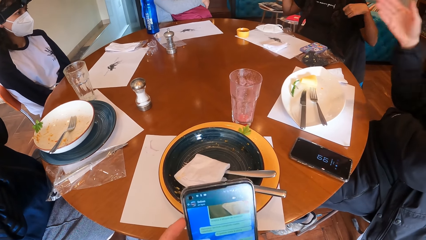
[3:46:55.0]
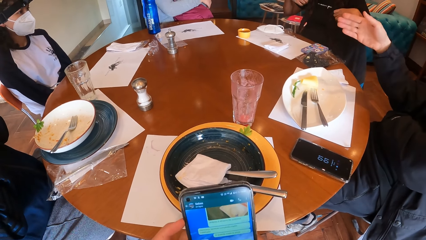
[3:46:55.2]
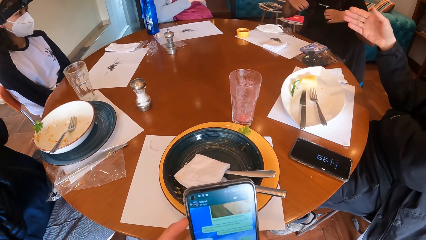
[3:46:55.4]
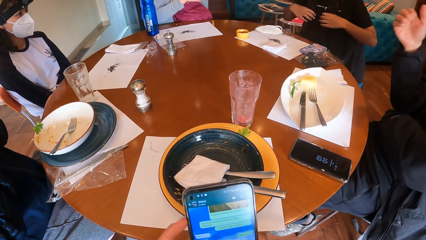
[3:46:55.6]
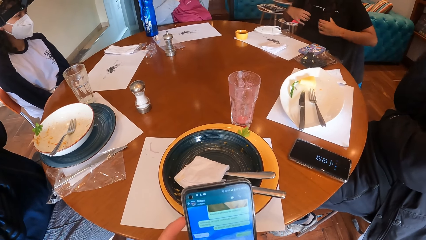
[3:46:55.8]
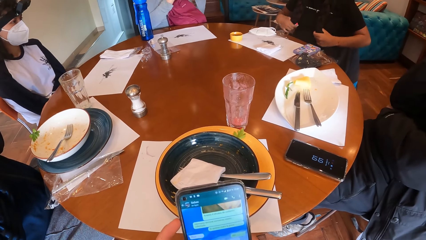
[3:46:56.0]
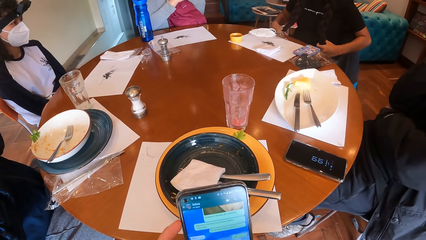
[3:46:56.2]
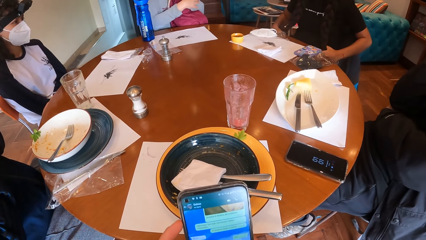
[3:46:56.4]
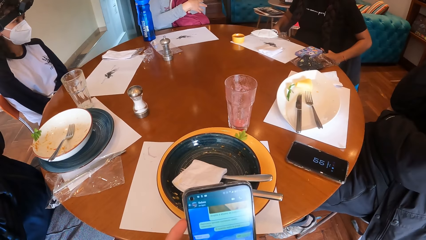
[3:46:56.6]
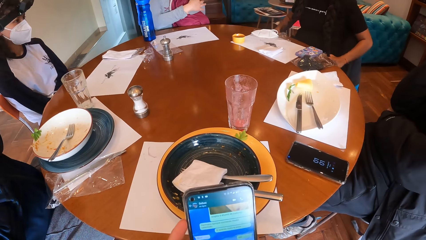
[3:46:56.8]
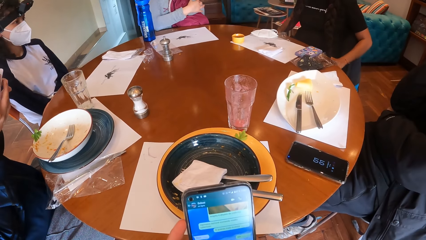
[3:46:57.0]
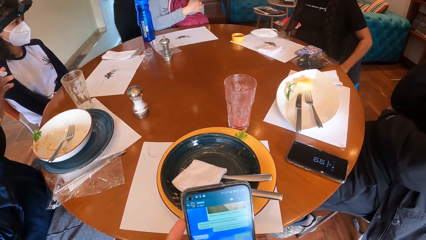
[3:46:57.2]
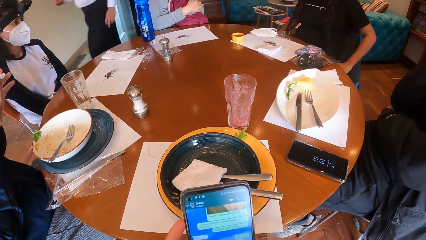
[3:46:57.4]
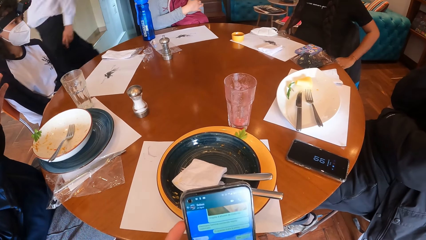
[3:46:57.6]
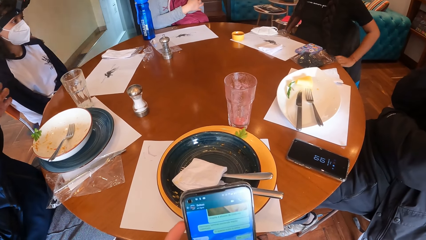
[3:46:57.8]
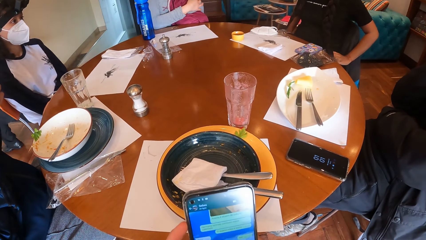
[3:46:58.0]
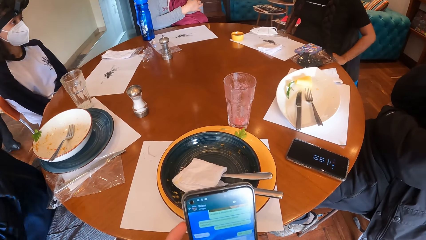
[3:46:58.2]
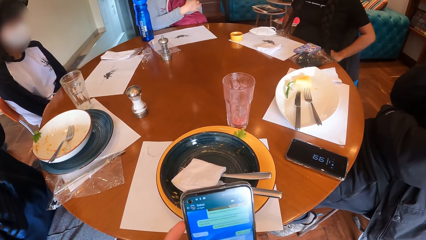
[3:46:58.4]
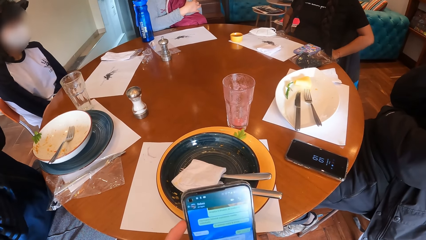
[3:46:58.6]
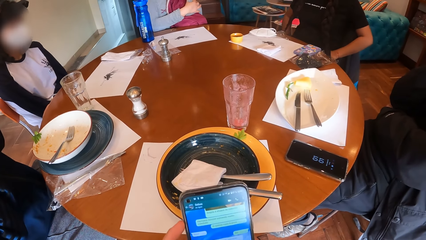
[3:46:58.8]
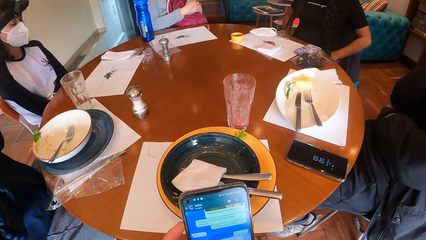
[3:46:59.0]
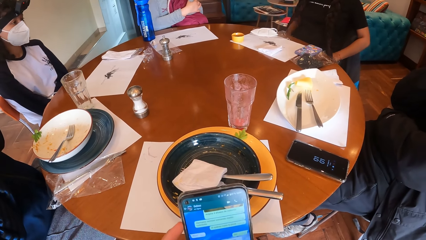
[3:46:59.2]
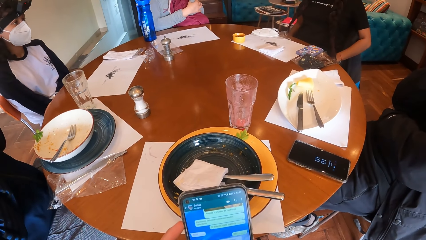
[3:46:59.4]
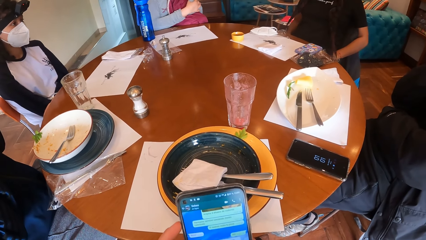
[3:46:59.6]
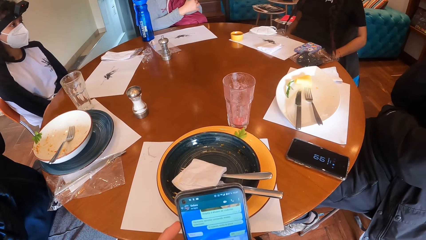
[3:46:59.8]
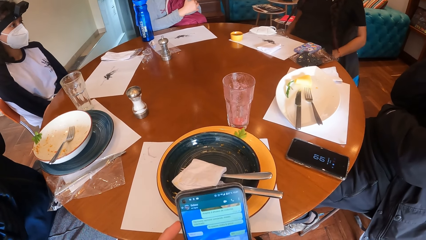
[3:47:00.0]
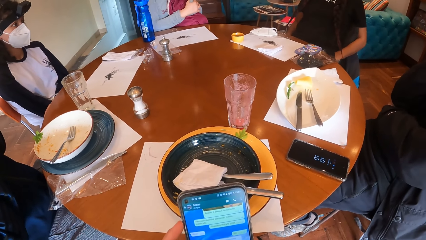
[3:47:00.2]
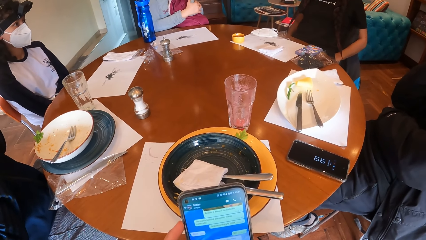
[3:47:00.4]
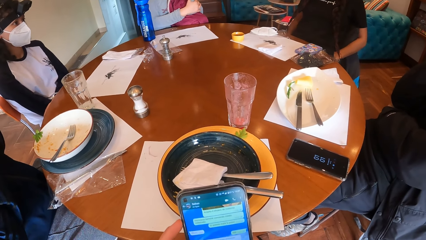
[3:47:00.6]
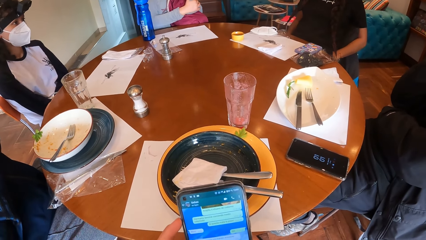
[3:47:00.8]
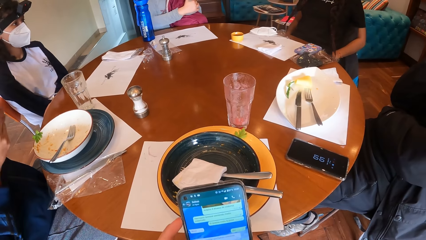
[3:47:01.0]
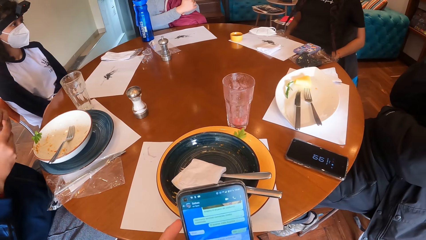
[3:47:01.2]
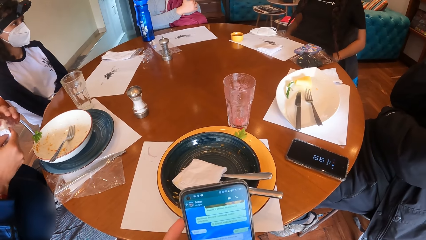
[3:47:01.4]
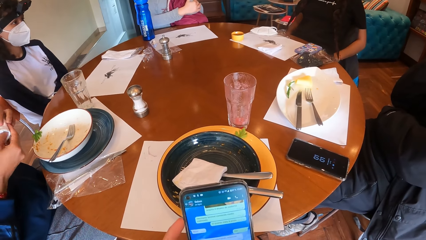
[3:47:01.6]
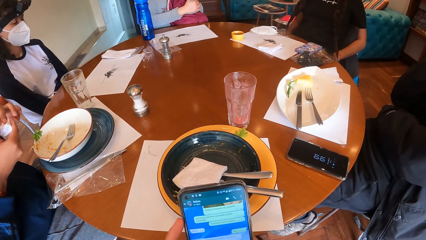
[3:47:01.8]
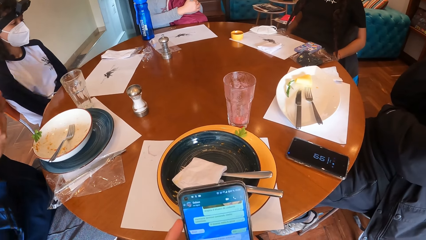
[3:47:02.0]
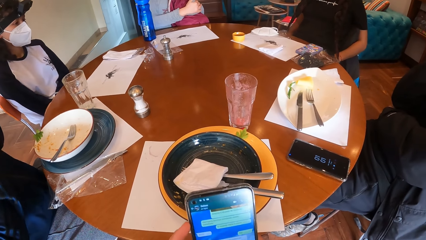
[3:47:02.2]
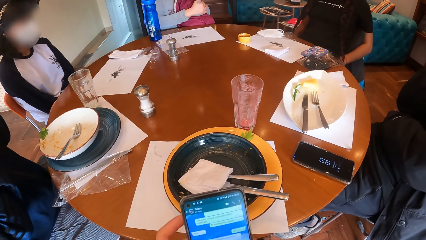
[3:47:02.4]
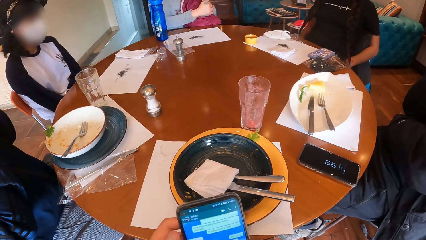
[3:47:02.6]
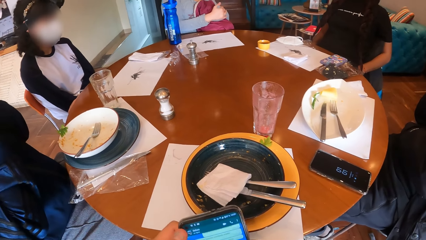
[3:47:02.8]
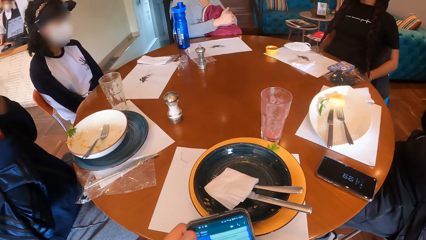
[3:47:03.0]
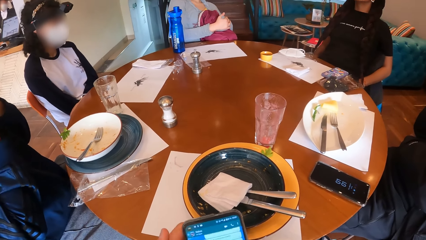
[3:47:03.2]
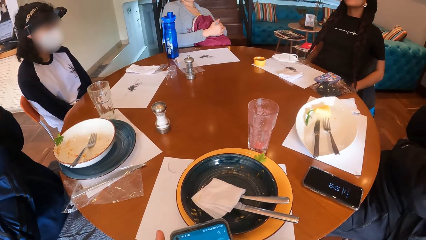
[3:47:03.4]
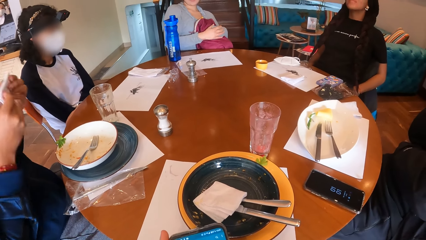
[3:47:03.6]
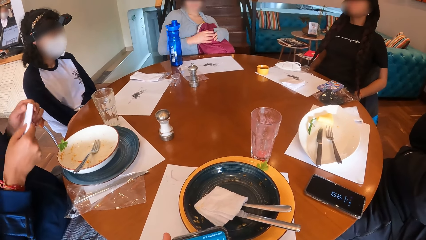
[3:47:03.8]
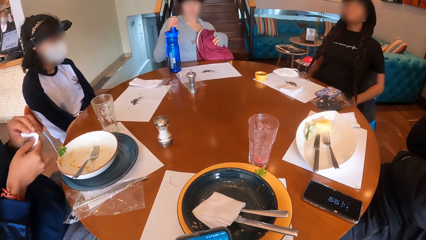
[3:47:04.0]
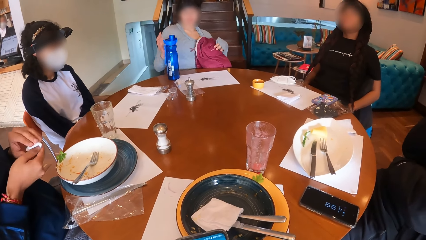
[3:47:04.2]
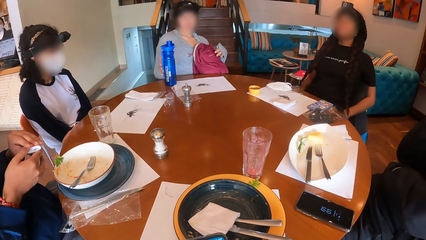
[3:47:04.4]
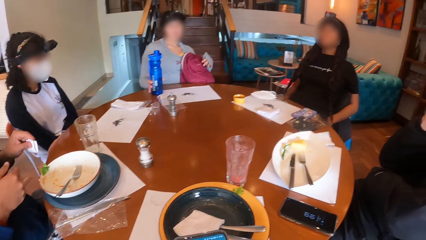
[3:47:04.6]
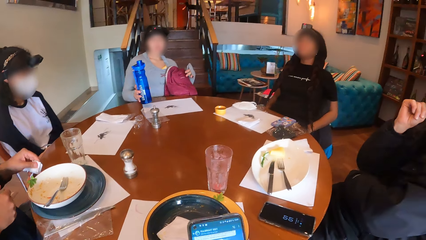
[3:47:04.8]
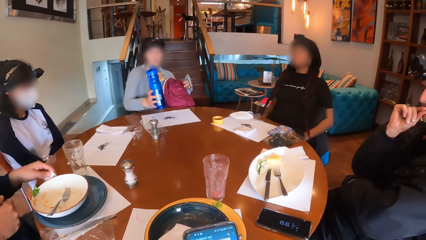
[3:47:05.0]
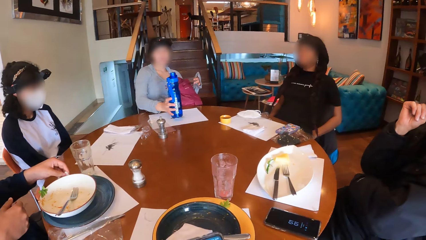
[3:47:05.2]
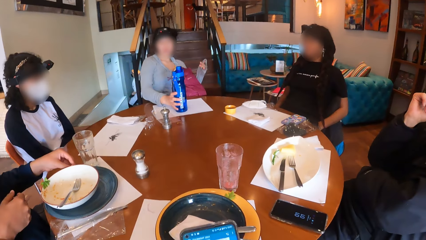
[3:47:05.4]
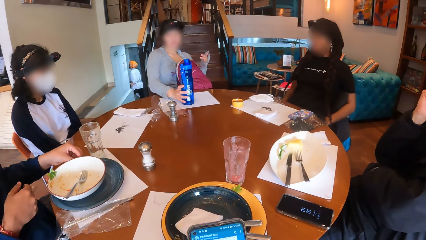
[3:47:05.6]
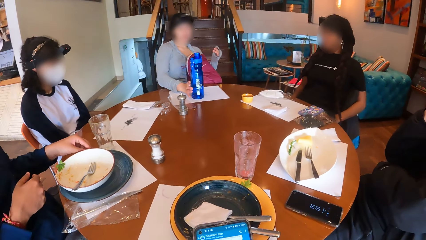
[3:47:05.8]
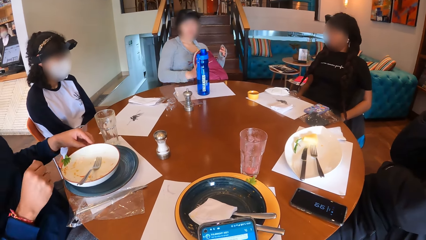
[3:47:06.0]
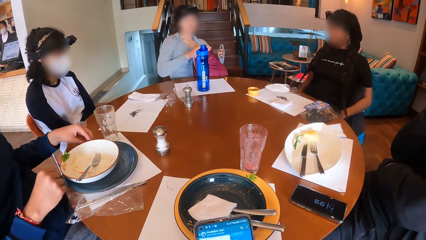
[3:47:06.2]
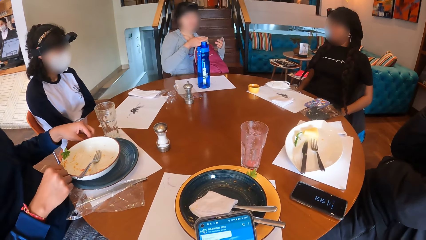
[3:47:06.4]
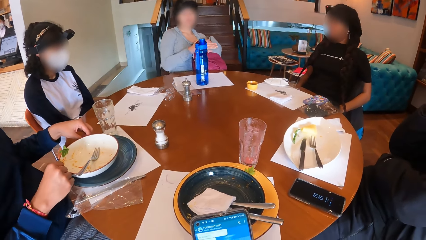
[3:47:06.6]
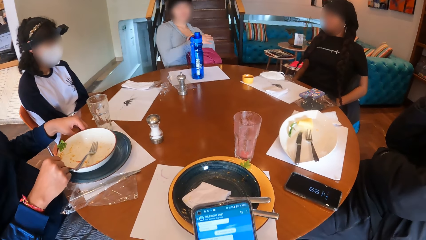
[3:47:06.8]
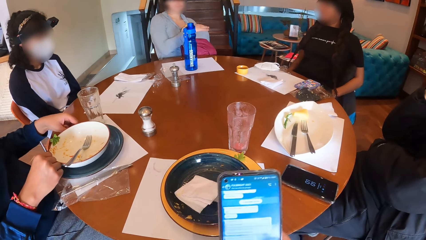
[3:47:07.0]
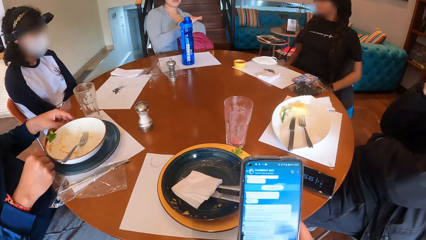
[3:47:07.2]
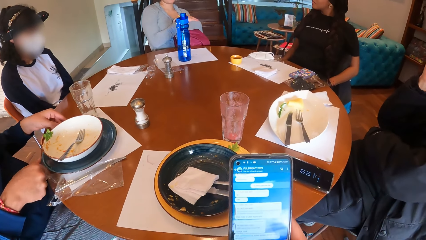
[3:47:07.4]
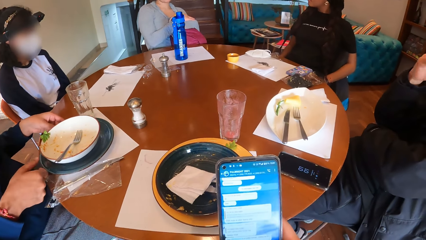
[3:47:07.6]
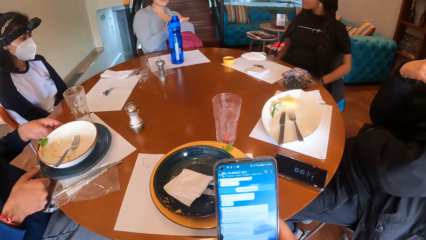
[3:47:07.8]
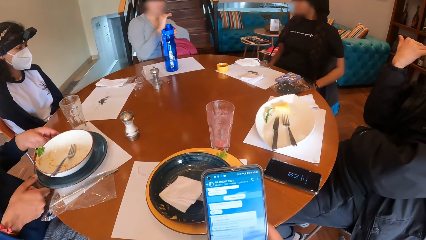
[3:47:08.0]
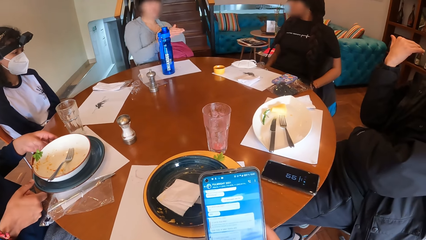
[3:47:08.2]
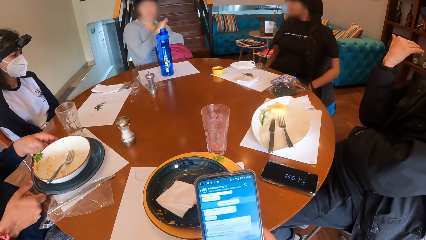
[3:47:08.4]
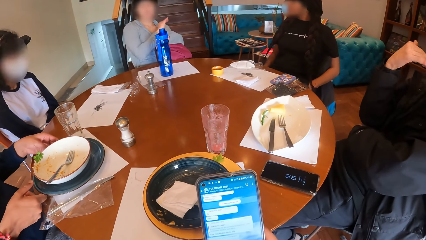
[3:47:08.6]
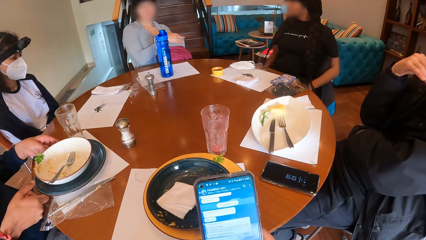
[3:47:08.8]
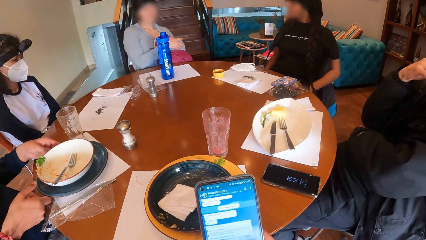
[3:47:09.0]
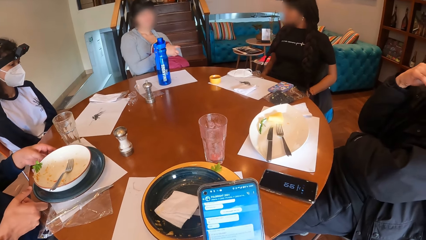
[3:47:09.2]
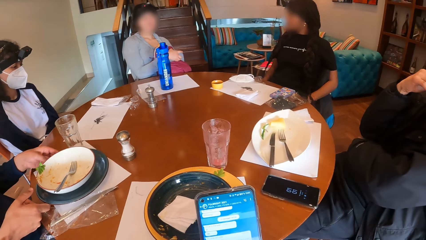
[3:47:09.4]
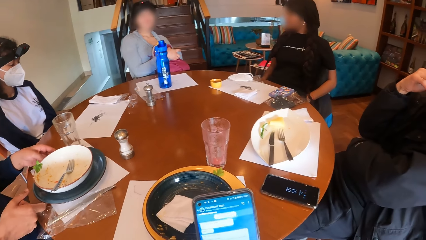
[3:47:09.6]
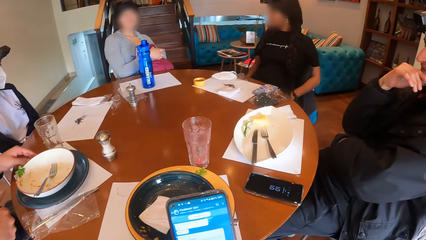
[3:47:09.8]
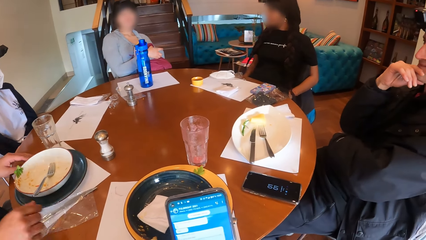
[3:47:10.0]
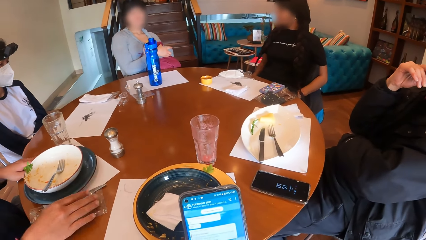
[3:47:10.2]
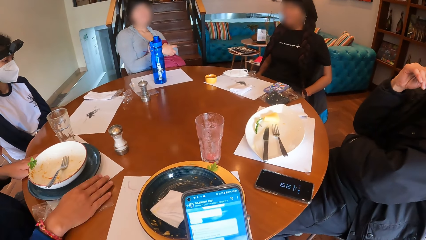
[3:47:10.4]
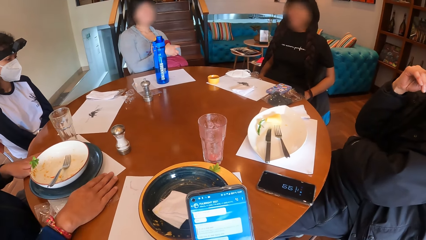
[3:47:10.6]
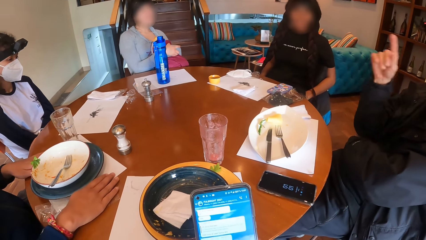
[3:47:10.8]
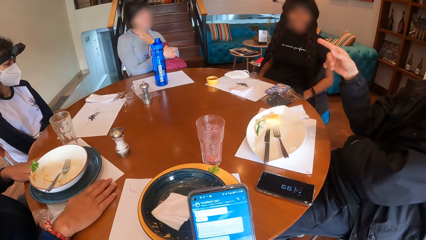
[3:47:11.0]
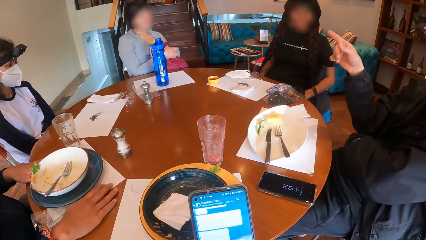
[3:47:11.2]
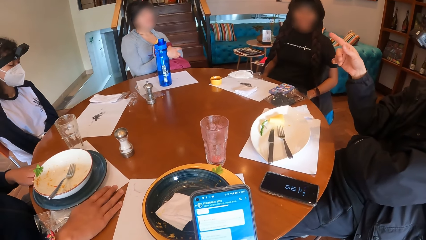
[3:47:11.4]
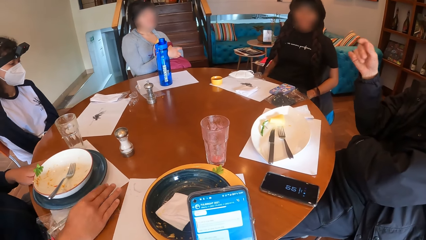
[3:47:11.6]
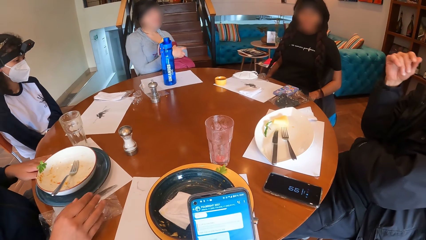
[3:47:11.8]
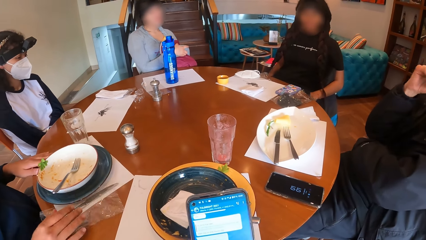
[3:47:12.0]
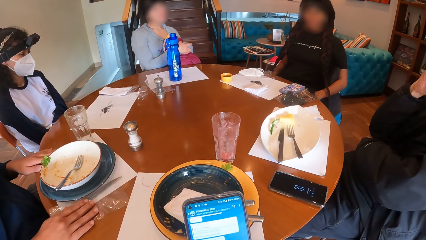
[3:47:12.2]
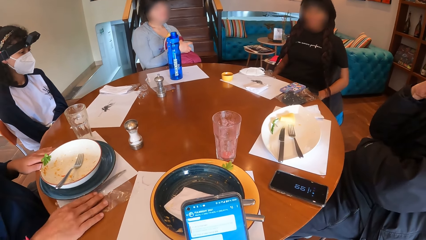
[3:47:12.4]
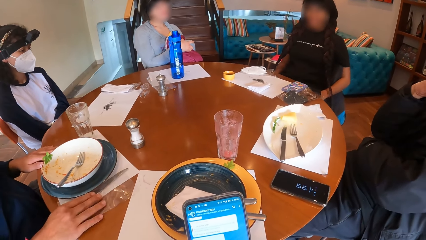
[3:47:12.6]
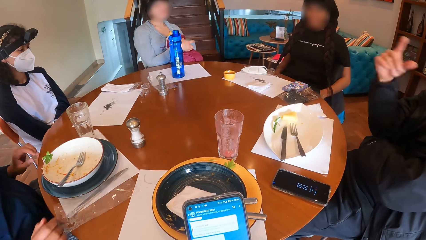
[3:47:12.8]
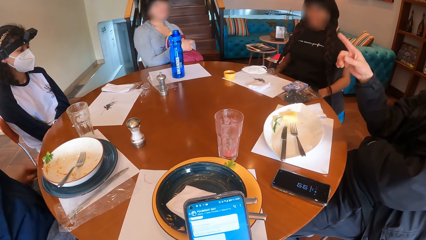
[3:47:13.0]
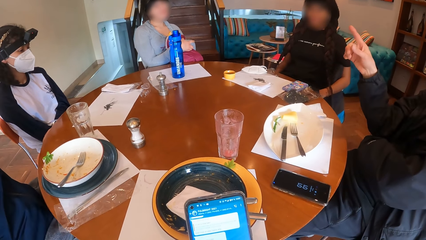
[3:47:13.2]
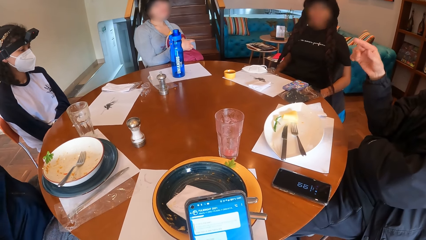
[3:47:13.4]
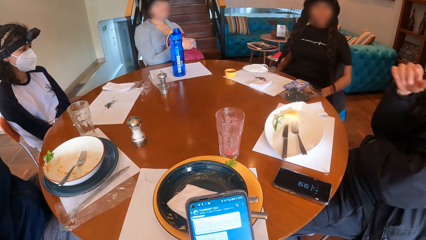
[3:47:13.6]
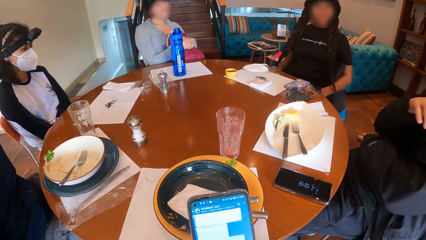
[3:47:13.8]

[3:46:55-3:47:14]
A man uses hand gestures. The camera wearer uses the phone. A woman holds her hair with her hands. Another man folds the piece of paper in his hands. A waiter walks past the table. The other man adjusts the serviette. Another woman picks the water bottle from the table with her right hand, moves the water bottle on the table and places the water bottle on the table with her right hand. The other man adjusts the plate on the table with his hands. The second woman talks to the camera wearer and the group of people around the table. The camera wearer uses the phone. A third man talks to the second woman. The other man places his right hand on the table. The first man uses hand gestures. The other man moves the plate on the table and adjusts a cellophane on the table with his right hand.
